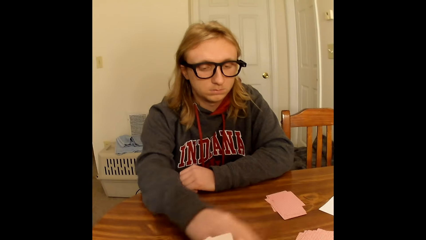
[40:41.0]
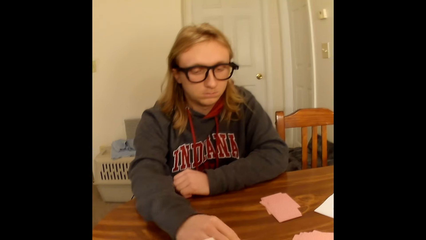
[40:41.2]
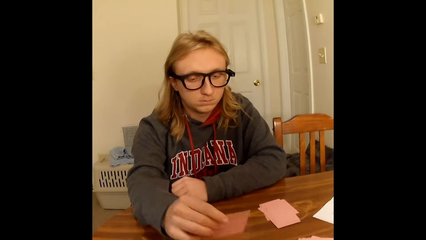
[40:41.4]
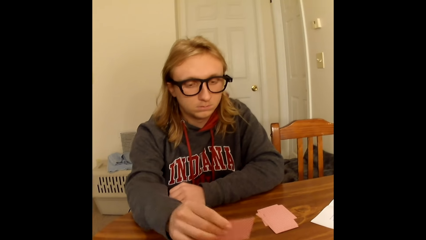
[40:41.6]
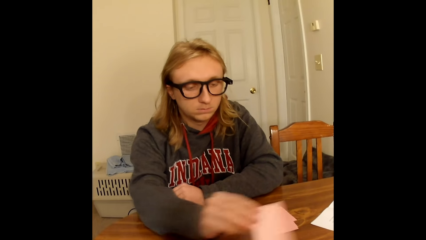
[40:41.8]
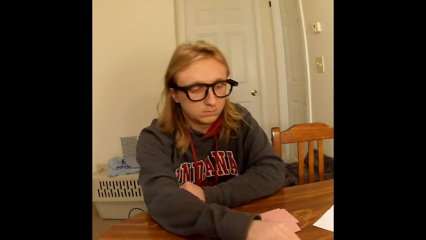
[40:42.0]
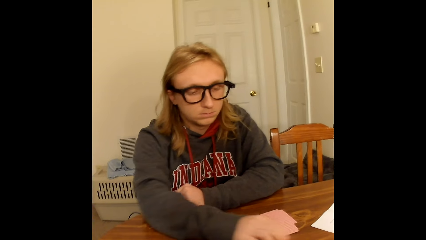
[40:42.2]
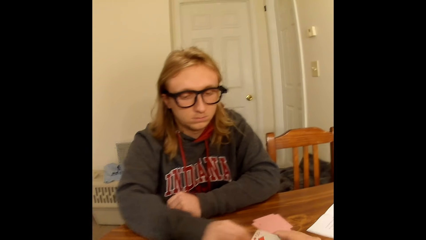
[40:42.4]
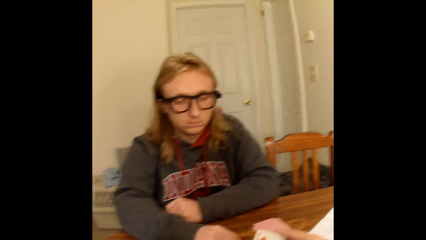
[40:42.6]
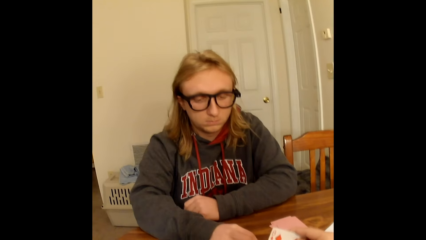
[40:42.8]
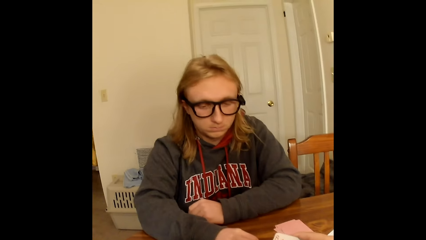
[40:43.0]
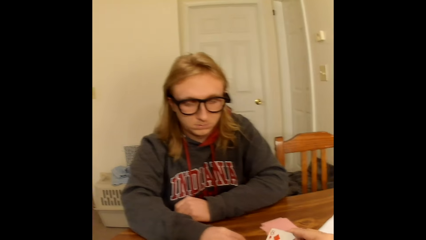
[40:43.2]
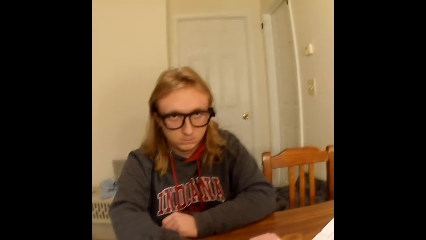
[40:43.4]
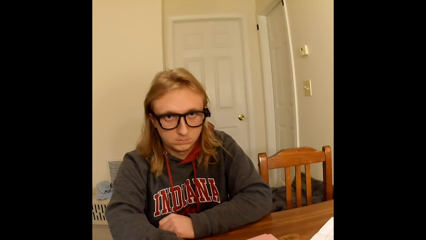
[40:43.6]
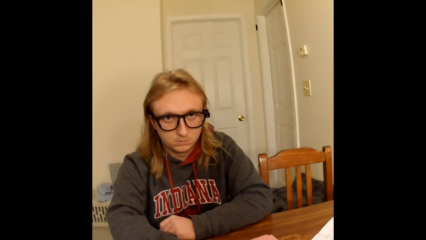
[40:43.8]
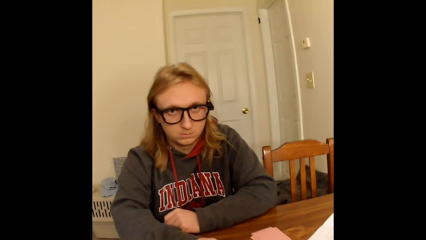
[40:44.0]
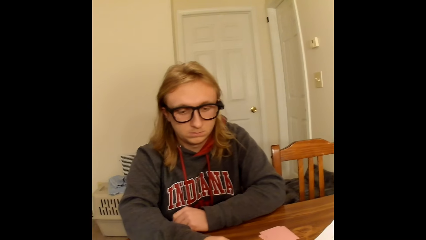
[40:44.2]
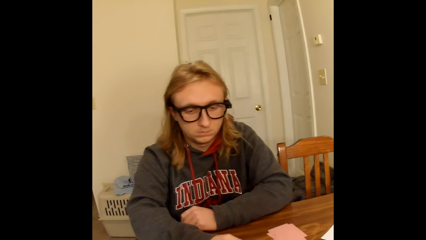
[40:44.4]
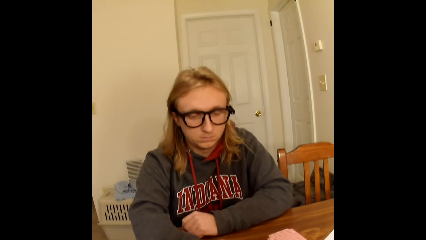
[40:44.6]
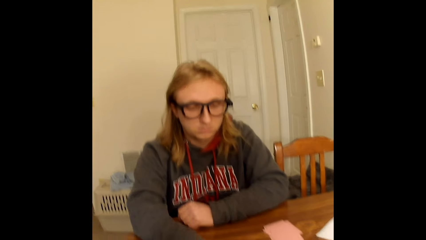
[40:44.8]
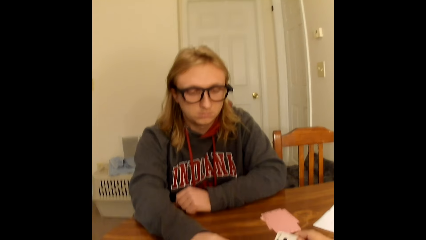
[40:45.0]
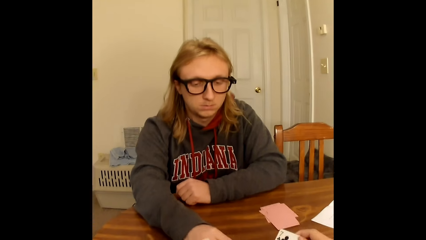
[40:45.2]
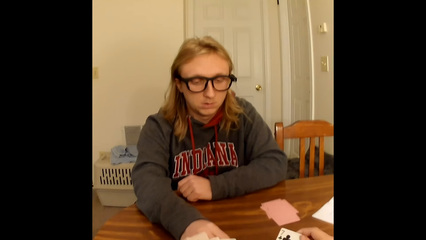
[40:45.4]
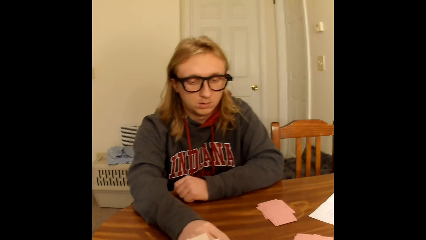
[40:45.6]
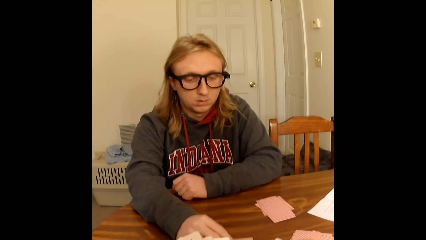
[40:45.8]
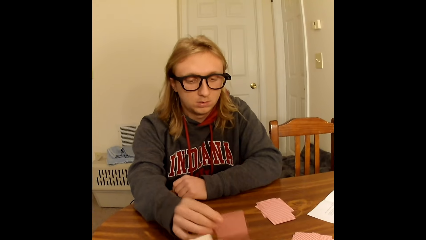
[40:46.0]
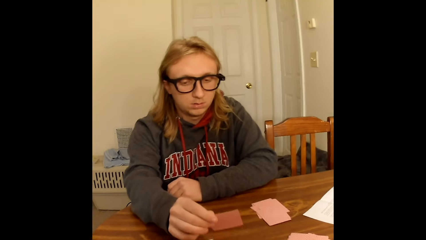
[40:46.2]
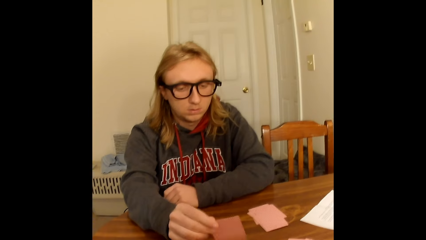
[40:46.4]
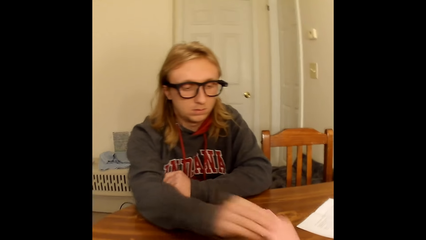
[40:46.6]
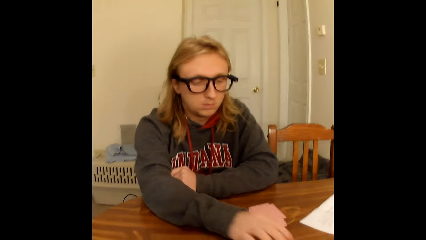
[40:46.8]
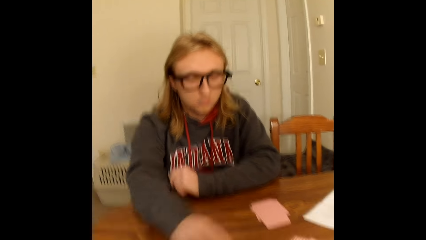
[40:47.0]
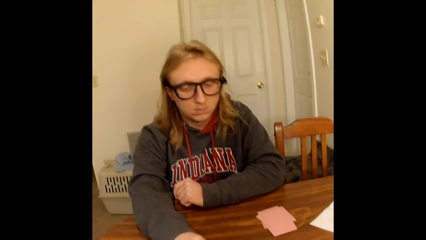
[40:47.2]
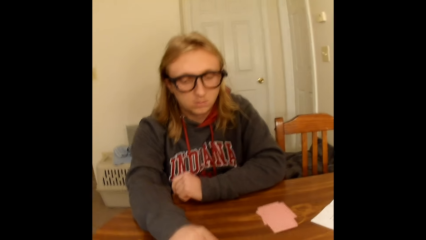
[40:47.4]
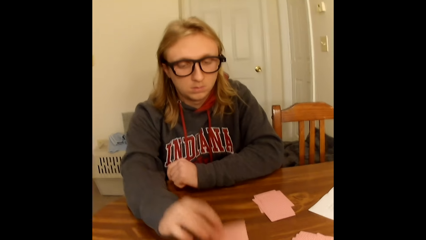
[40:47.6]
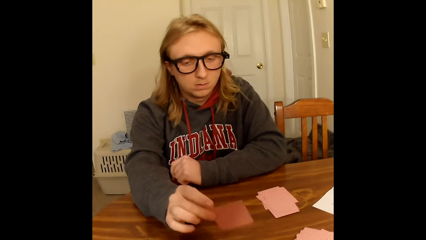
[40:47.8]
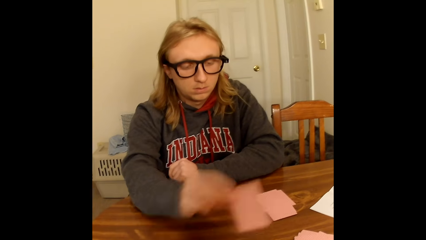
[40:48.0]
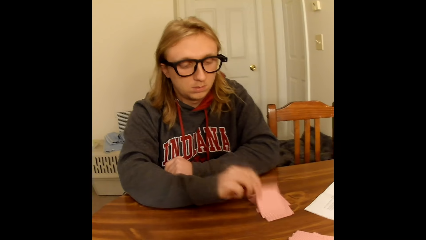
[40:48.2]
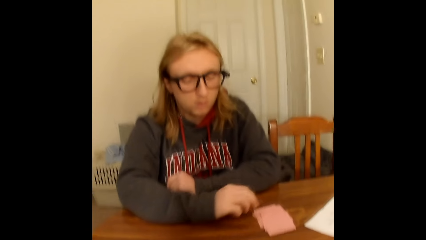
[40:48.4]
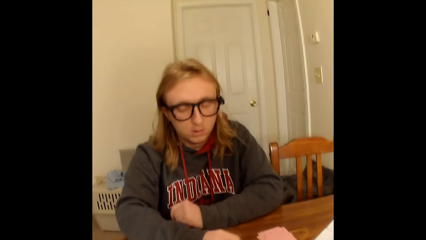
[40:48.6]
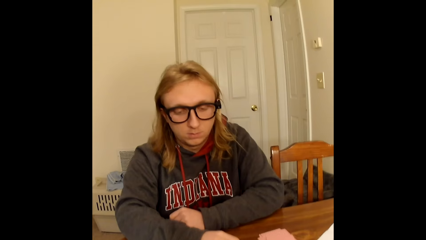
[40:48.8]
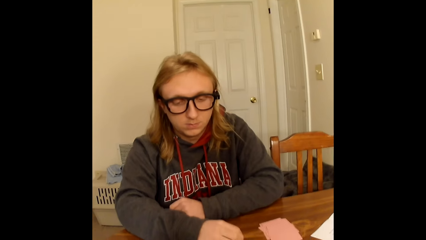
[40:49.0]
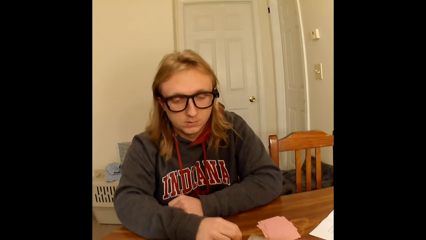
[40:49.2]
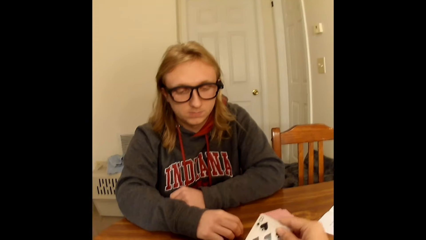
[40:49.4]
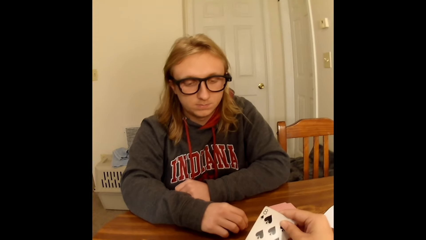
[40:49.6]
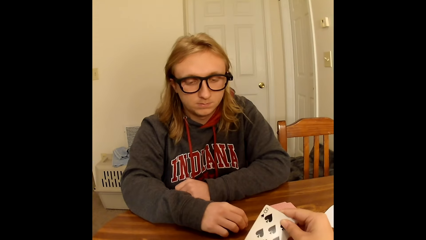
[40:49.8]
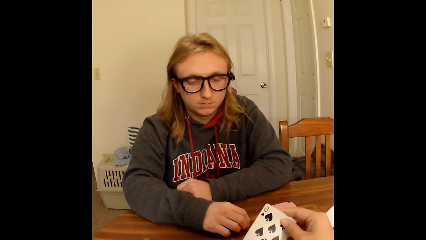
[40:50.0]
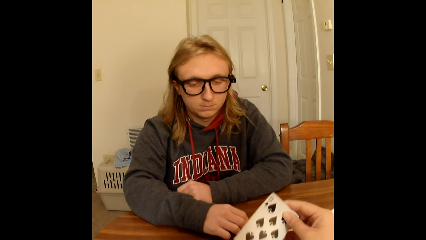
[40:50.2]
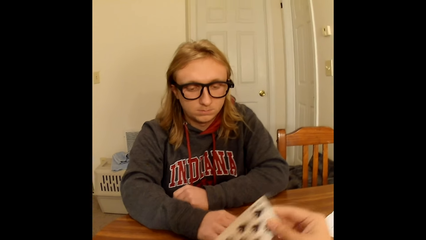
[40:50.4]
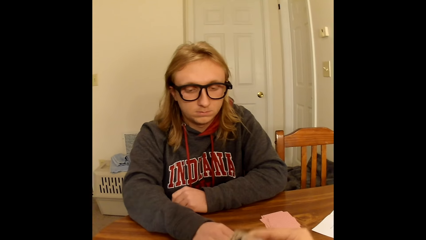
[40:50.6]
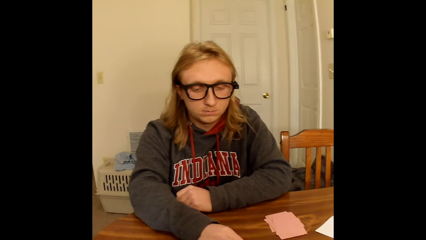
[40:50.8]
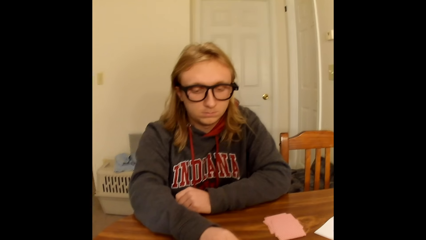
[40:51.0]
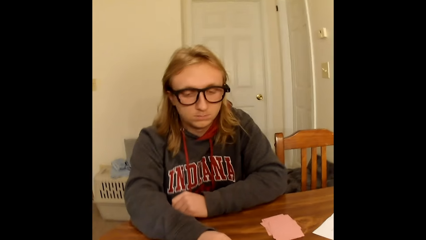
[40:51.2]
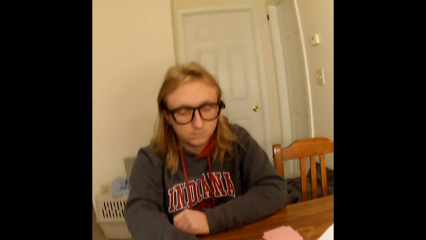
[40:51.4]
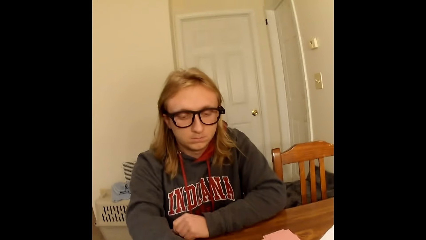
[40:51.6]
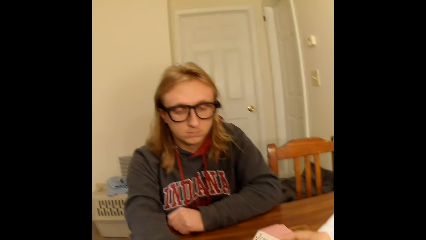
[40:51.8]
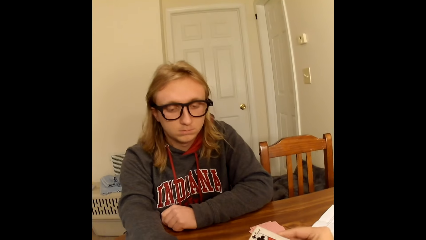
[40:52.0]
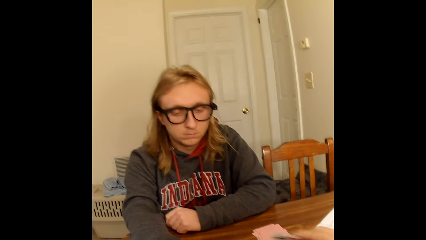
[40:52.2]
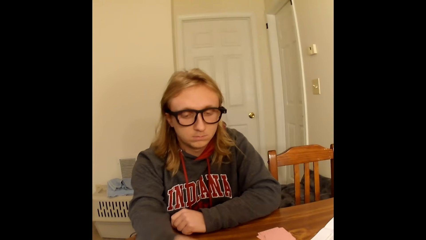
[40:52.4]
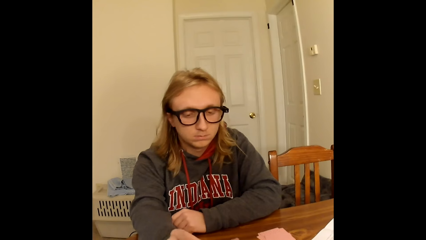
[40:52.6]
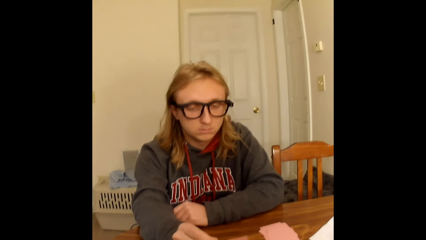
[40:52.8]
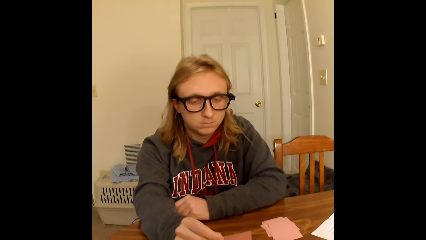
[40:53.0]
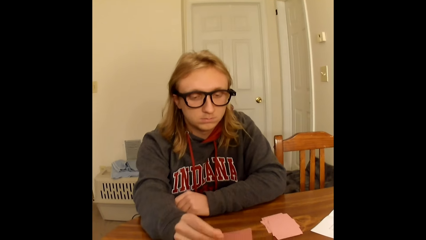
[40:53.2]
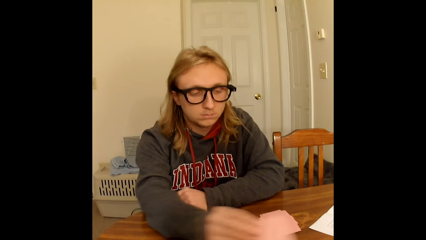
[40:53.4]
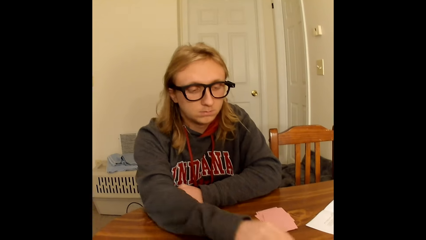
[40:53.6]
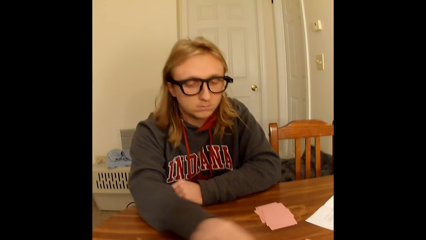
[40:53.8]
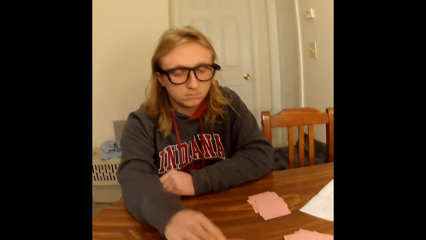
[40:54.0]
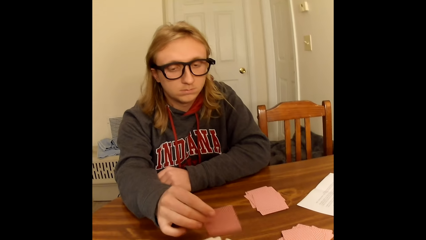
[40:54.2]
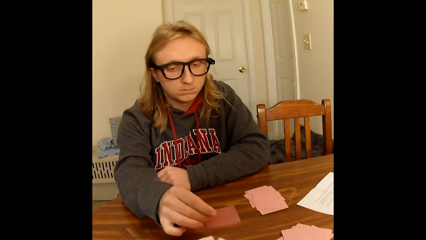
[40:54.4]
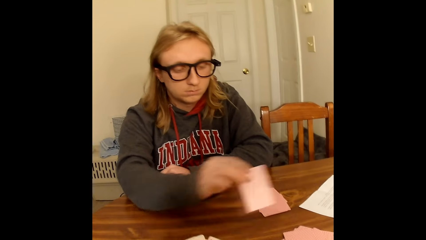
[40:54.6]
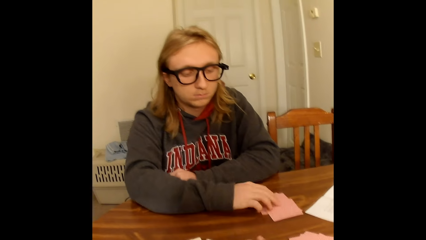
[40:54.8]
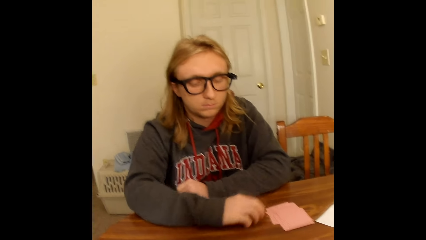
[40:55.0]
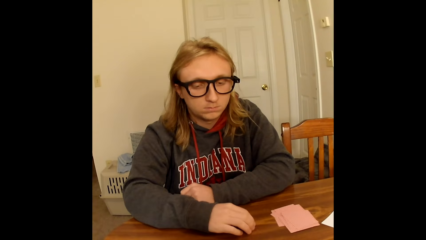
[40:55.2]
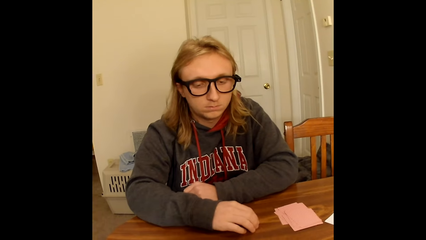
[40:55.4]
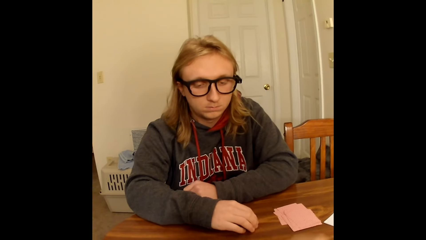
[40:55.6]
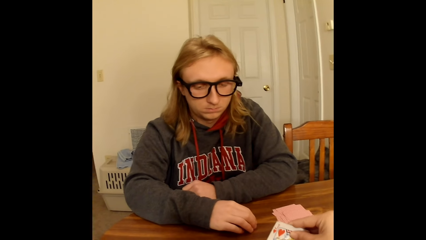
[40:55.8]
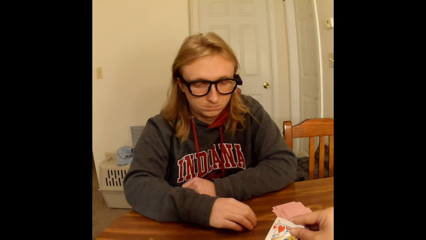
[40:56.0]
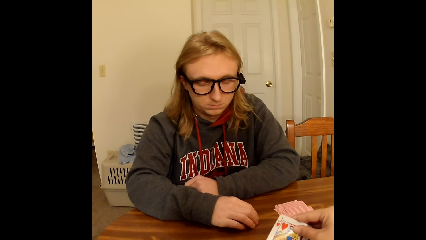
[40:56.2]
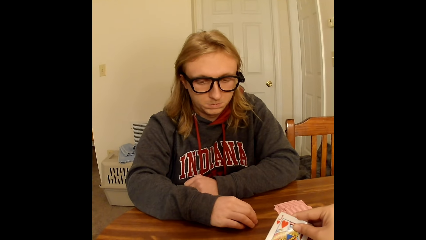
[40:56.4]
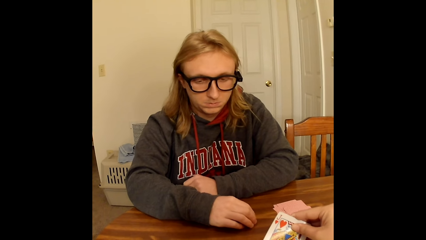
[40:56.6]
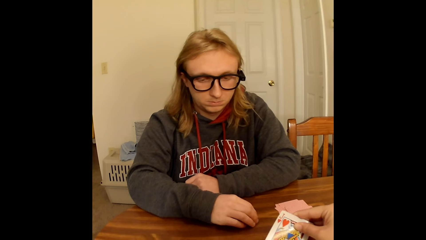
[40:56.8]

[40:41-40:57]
A man places the playing card face down on a deck of face down playing cards on the table close to him with his right hand, takes a playing card from a deck of face down playing cards on the table with his right hand, places the playing card face down on the table close to the camera wearer with his right hand, and touches the table with his right hand. The camera wearer speaks to the man. The man takes a playing card from the deck of face down playing cards on the table with his right hand, picks a playing card face up to him from the deck of face down playing cards on the table with his right hand, and holds the card. He drops the playing card in his right hand face down on the deck of face down playing cards close to the camera wearer on the table, picks a playing card face up to him from the deck of face down playing cards on the table with his right hand, and holds the card. He drops the playing card in his right hand face down on the deck of face down playing cards close to him on the table and touches the table with his right hand. The camera wearer picks a playing card face up to her from the deck of face down playing cards on the table with her right hand. She holds the card. She passes the card in her right hand to her left hand. The man picks a playing card face up to him from the deck of face down playing cards on the table with his right hand. The camera wearer holds the card. The man holds the card, drops the playing card in his right hand face down on the deck of face down playing cards close to the camera wearer on the table, picks a playing card face up to him from the deck of face down playing cards on the table with his right hand, drops the playing card in his right hand face down on the deck of face down playing cards close to him on the table, and touches the table with his right hand. The camera wearer picks a playing card face up to her from the deck of face down playing cards on the table with her right hand. She holds the card.
